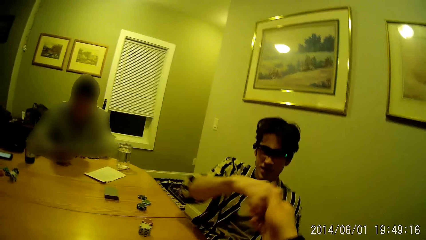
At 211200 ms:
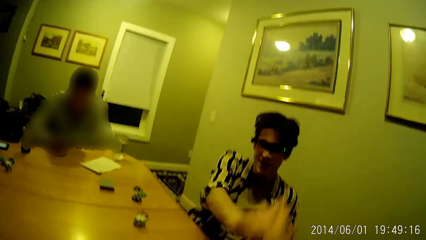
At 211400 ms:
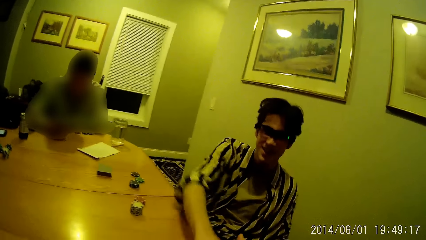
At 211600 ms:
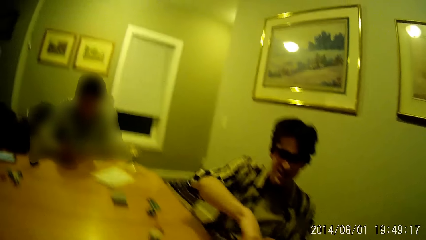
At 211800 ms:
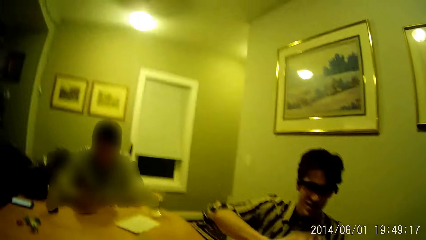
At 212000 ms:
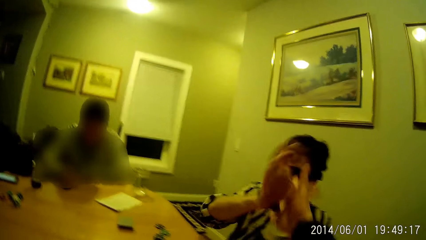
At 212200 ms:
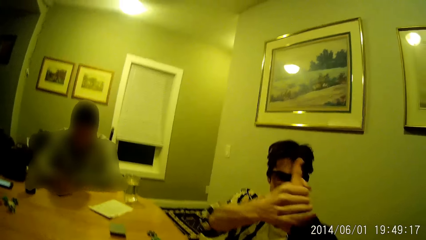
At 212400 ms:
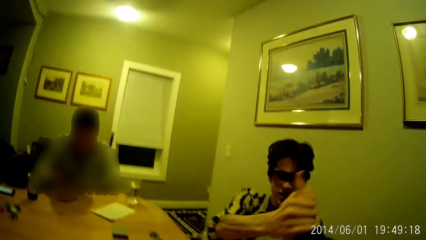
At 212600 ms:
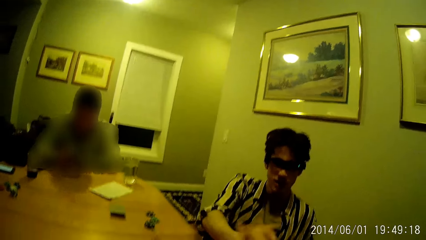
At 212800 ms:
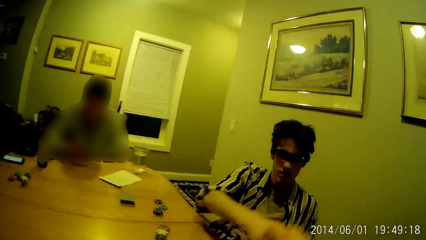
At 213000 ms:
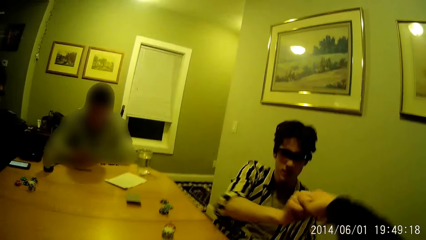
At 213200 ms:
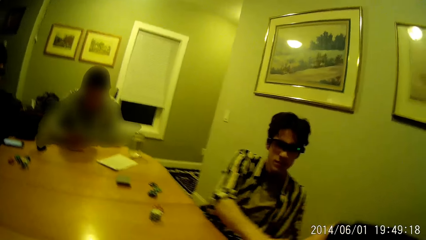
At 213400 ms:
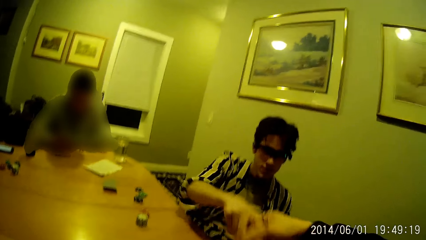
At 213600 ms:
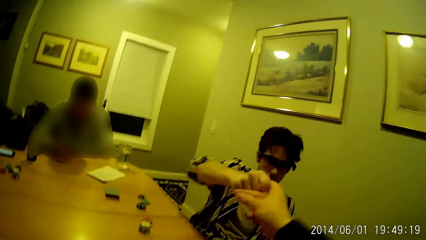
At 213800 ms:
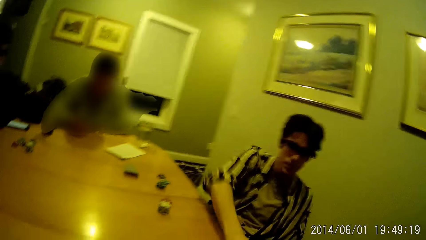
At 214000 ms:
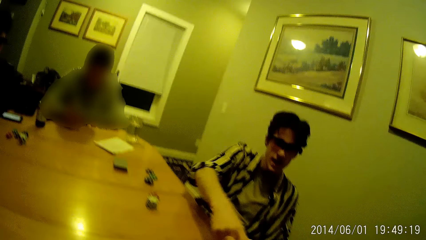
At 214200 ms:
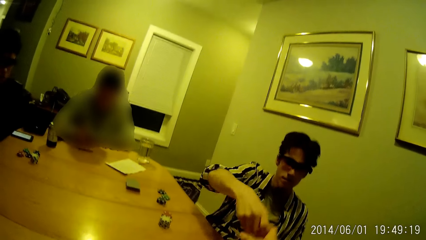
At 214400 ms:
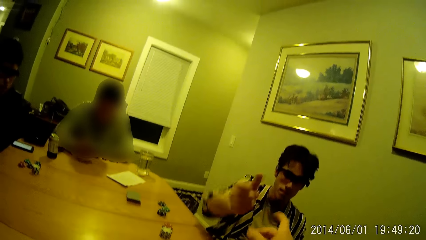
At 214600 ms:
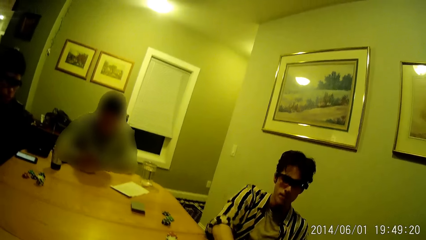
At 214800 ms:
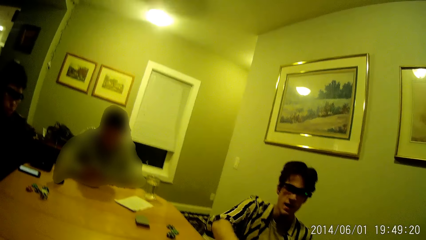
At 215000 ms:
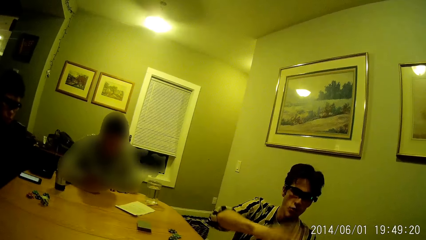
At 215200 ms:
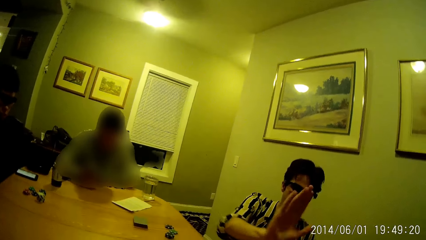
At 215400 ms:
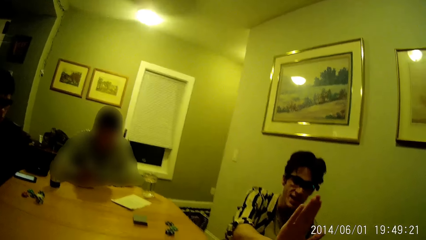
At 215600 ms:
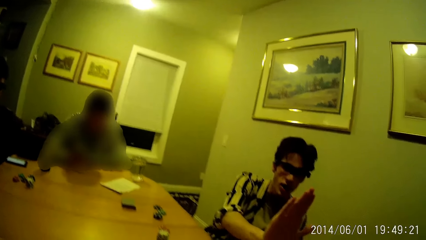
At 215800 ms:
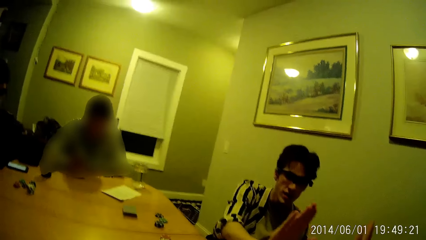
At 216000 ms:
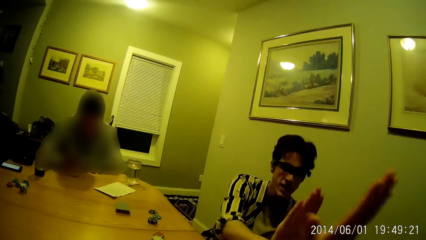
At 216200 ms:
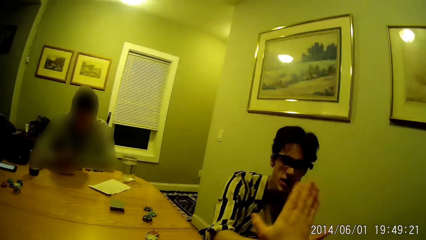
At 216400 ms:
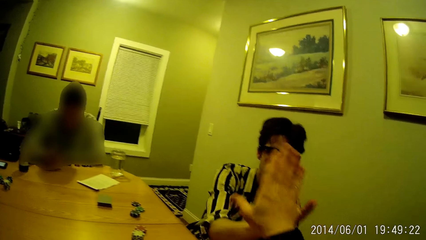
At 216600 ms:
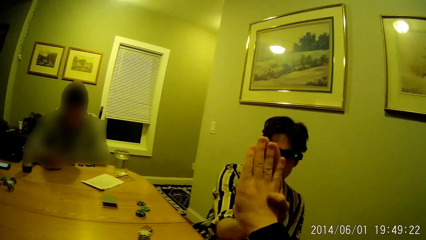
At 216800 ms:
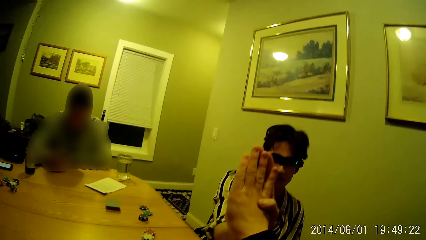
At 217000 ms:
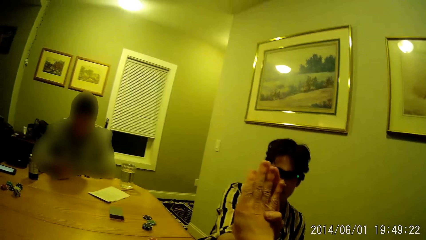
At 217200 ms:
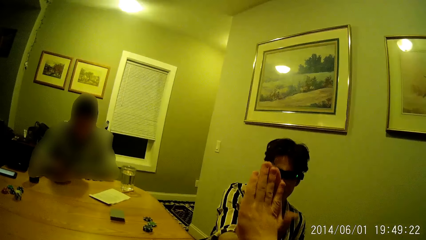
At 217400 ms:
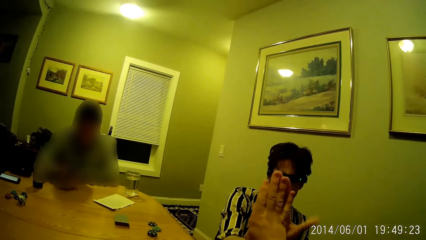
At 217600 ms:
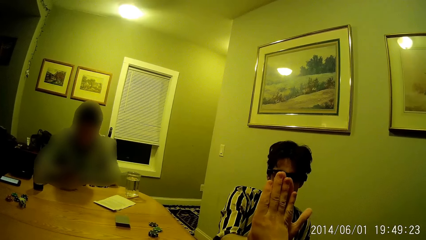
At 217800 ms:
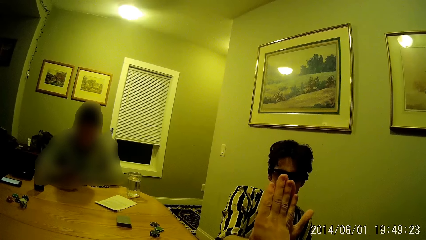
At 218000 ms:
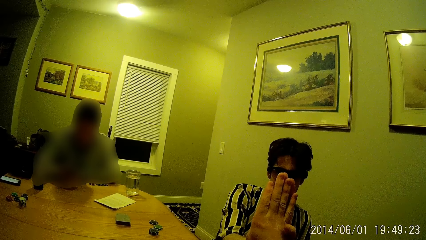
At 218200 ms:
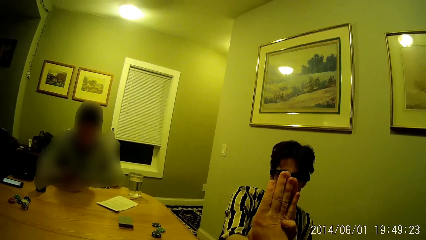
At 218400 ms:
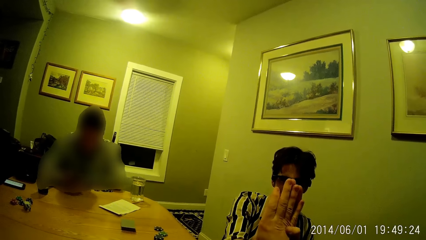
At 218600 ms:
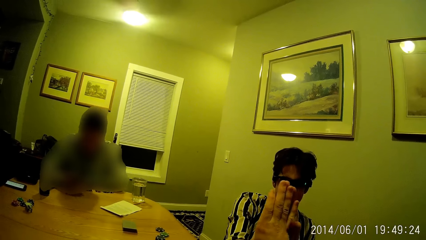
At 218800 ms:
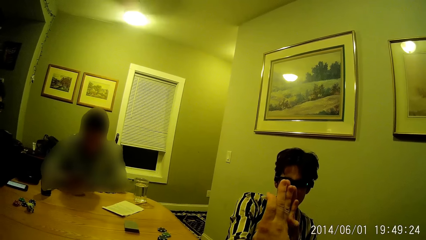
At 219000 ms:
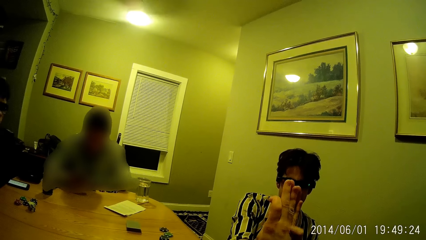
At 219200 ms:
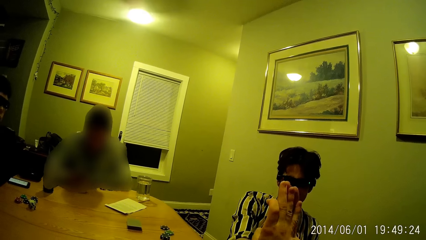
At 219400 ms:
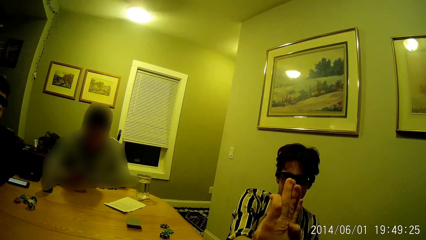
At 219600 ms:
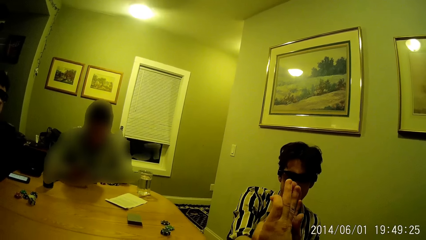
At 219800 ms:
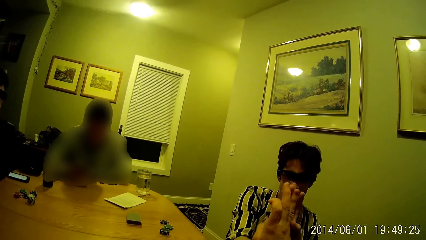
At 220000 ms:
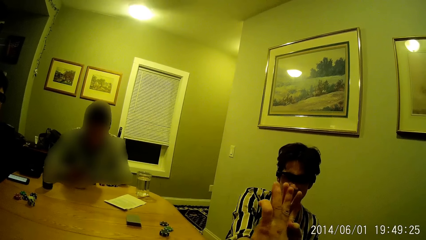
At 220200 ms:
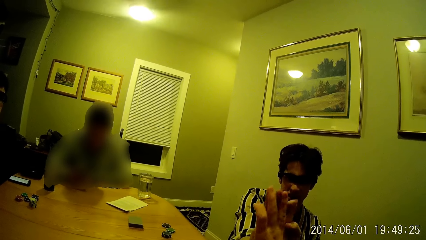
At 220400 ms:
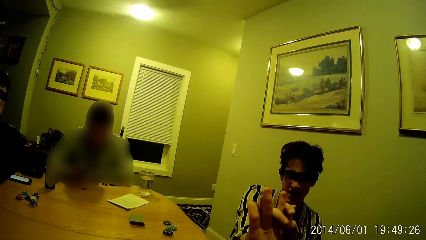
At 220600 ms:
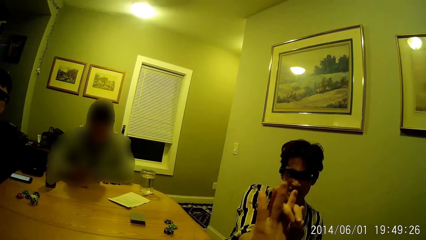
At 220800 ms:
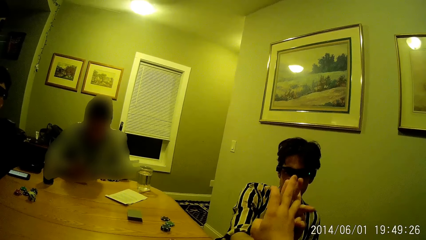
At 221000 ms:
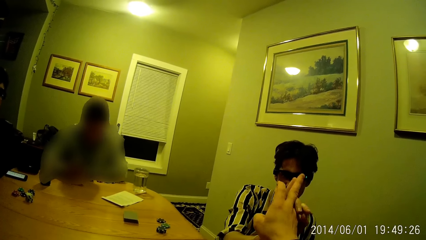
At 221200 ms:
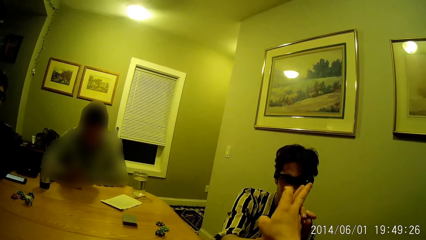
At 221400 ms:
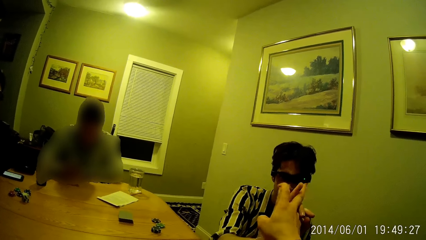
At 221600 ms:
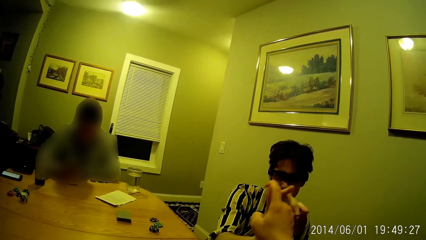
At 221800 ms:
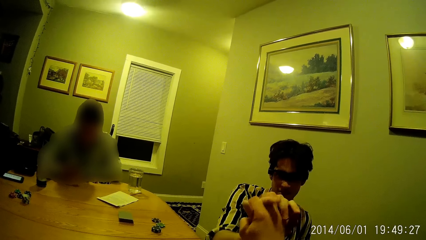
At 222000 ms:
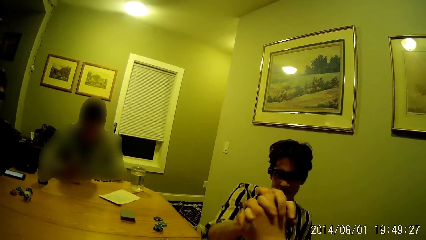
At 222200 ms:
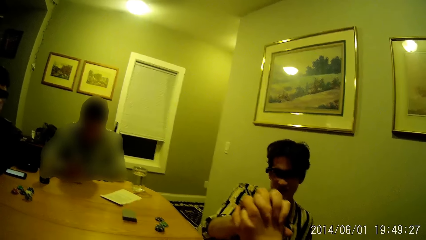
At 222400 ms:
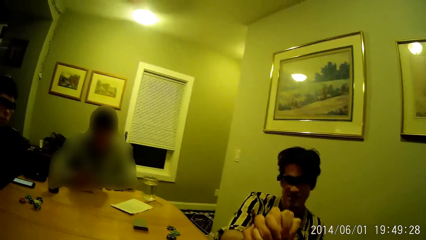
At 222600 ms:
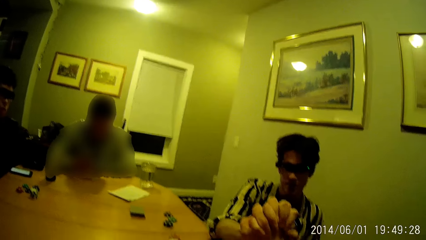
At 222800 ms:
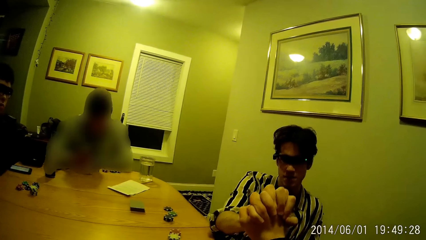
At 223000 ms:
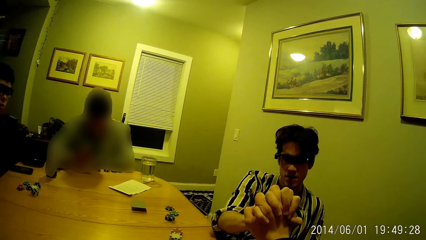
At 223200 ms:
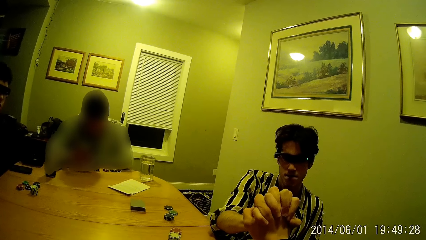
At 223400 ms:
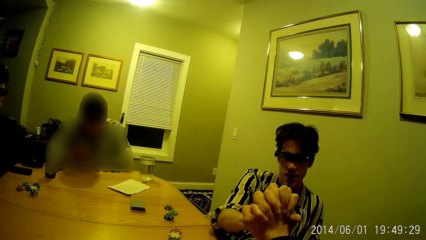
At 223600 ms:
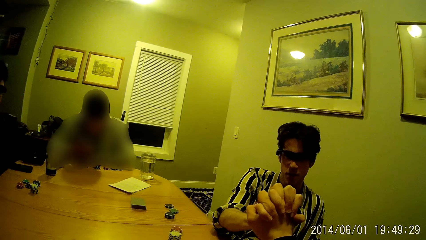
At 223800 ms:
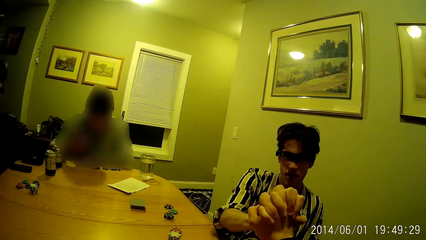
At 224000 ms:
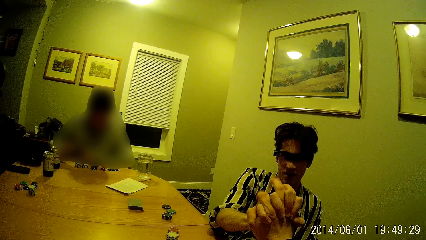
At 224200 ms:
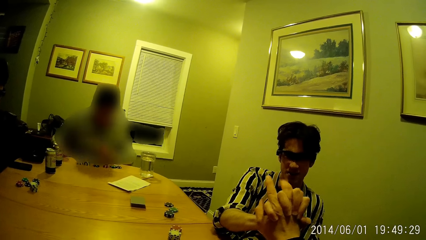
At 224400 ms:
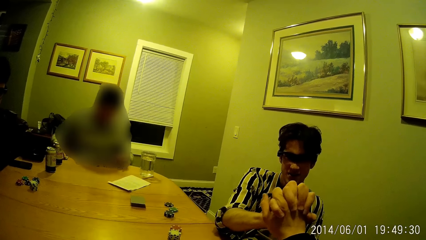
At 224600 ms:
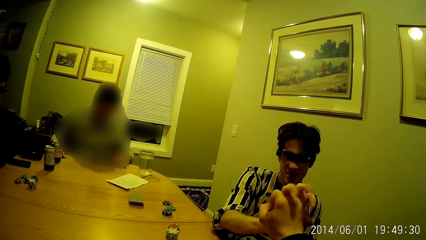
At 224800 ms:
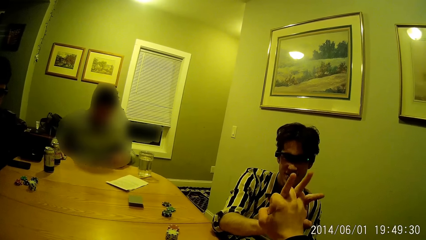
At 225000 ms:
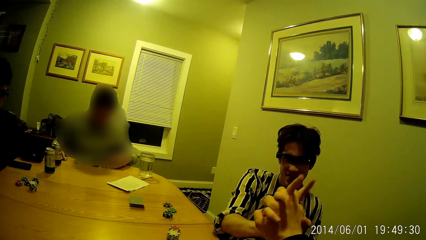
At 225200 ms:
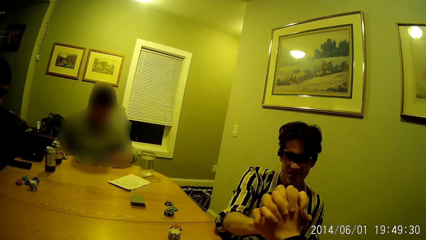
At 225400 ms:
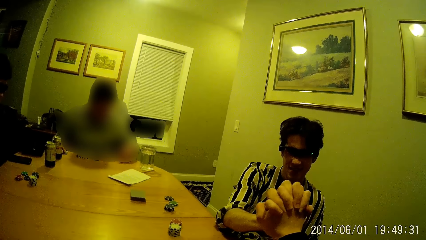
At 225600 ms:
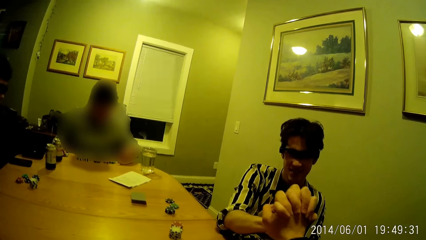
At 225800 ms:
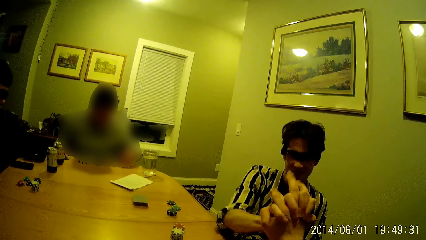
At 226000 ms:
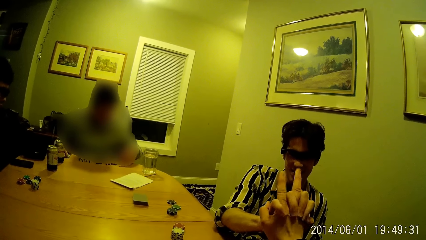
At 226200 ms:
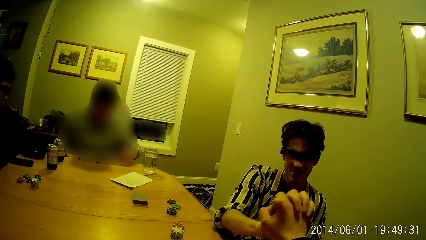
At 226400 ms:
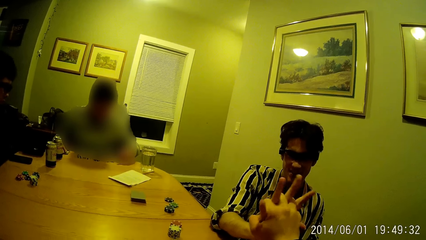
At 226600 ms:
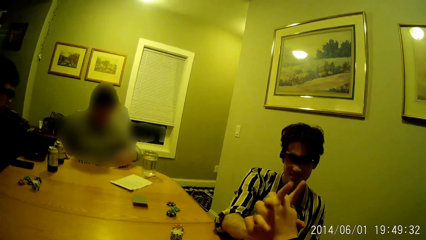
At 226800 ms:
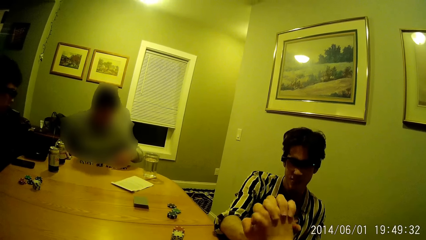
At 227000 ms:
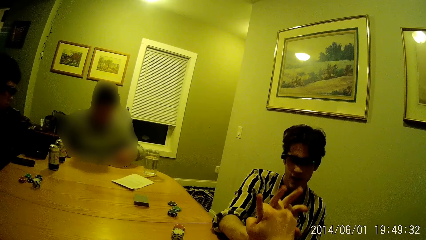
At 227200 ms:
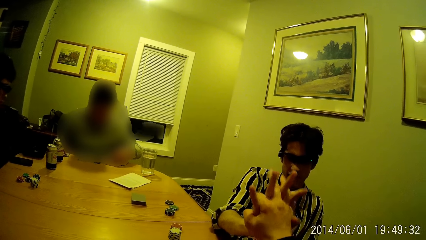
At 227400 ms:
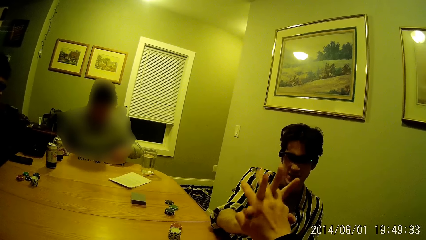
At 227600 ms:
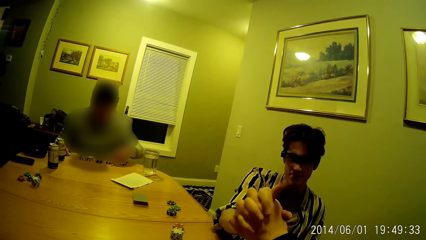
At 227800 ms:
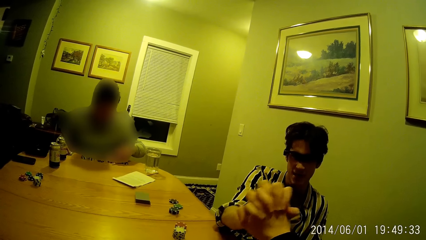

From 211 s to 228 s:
A man arranges his poker pieces.
